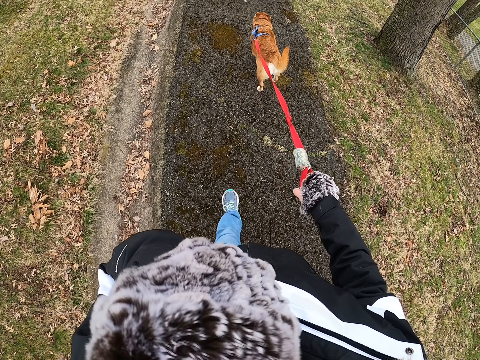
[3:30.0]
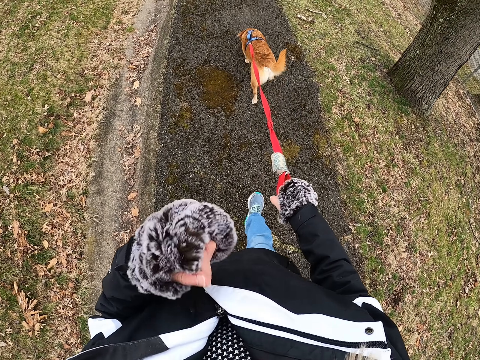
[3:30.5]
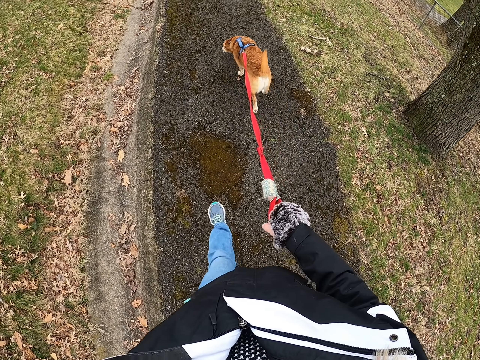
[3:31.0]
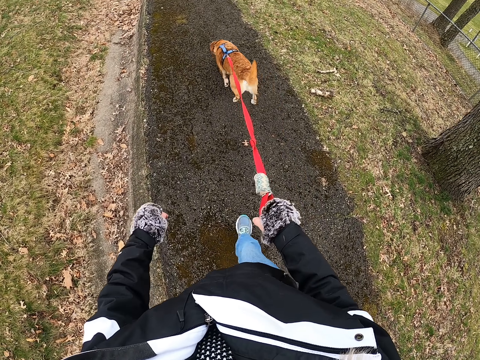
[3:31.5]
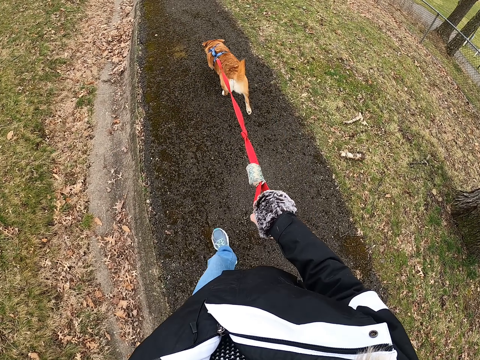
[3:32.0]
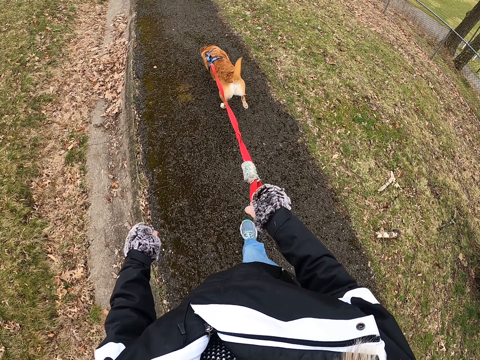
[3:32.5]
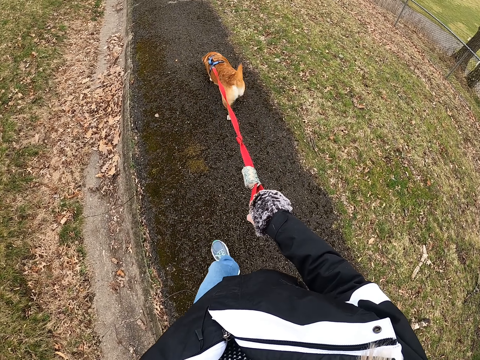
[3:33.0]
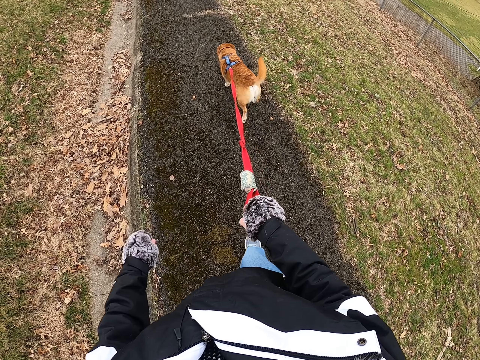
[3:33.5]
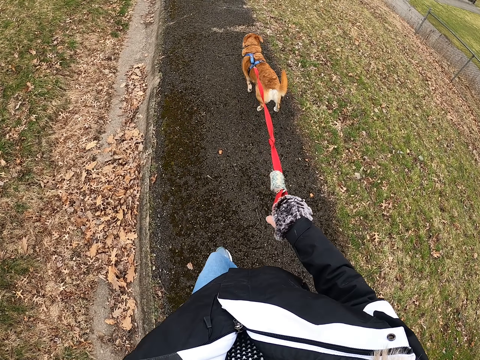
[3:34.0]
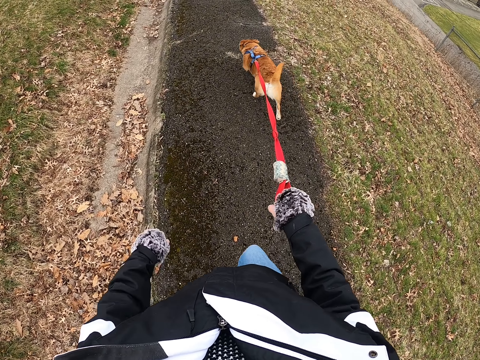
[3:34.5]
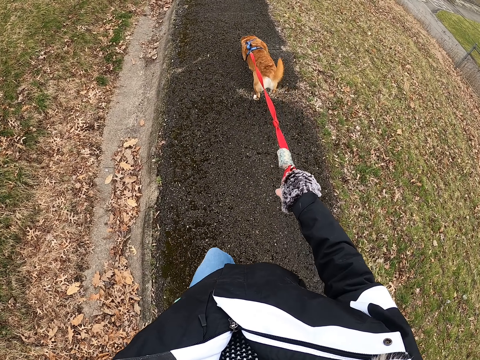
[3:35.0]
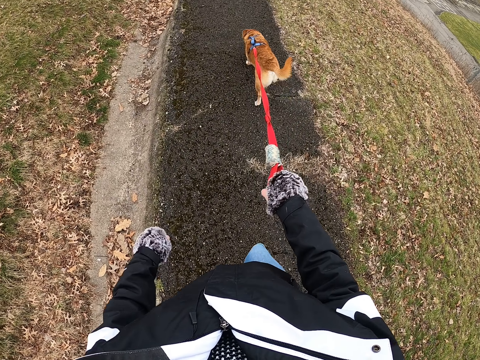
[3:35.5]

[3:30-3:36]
The camera wearer walks on the road with the dog. They touch their face with the left hand.

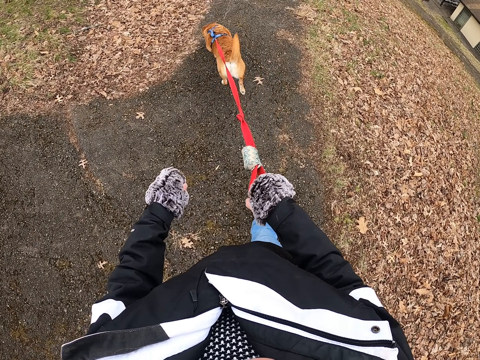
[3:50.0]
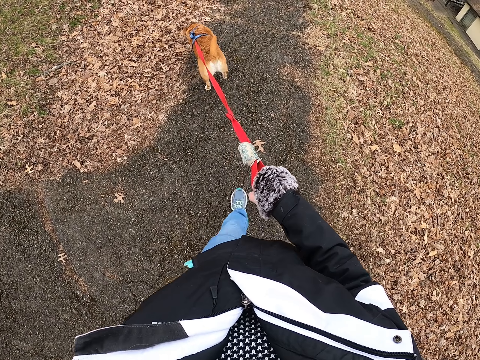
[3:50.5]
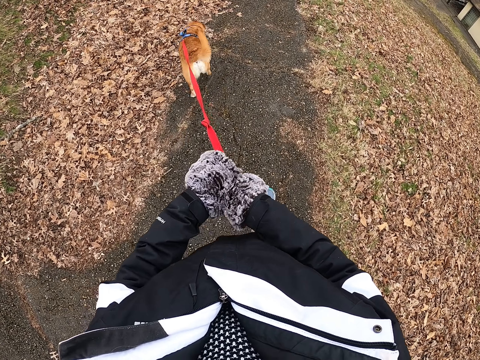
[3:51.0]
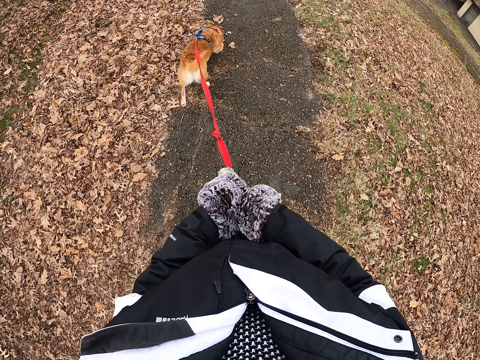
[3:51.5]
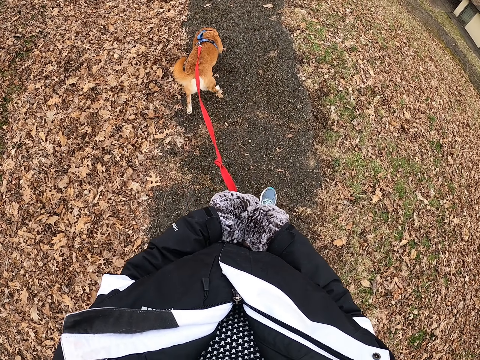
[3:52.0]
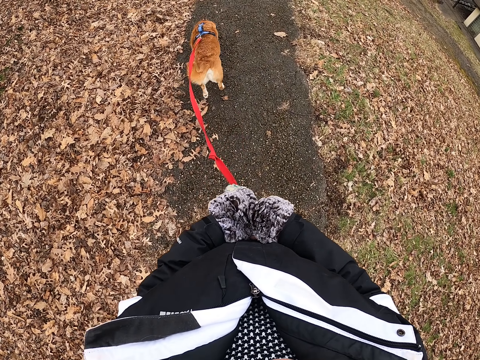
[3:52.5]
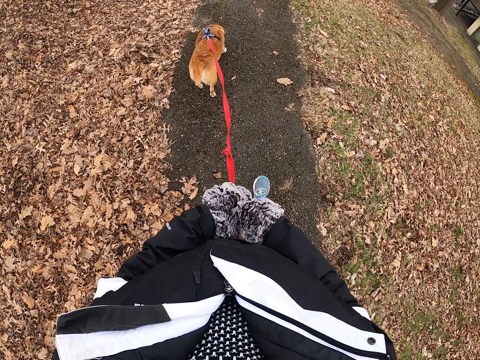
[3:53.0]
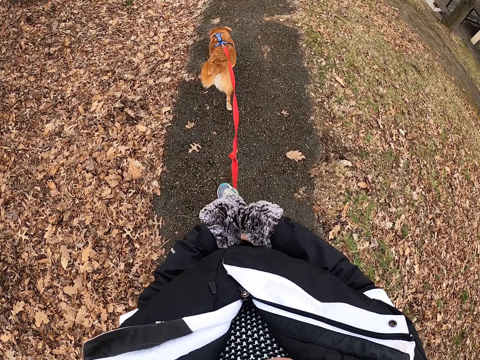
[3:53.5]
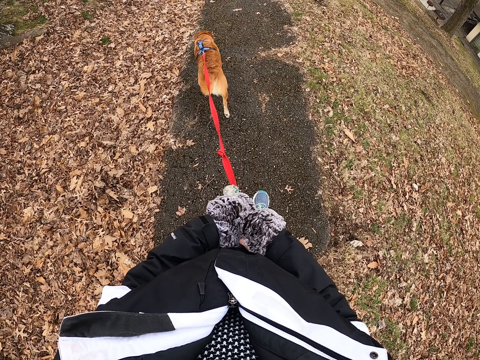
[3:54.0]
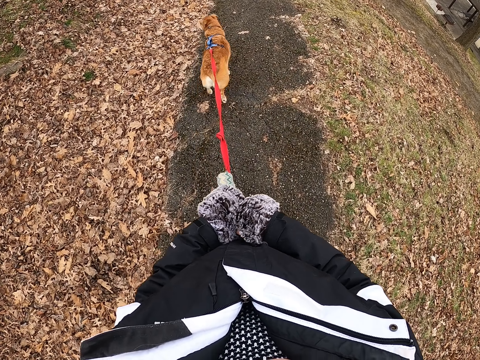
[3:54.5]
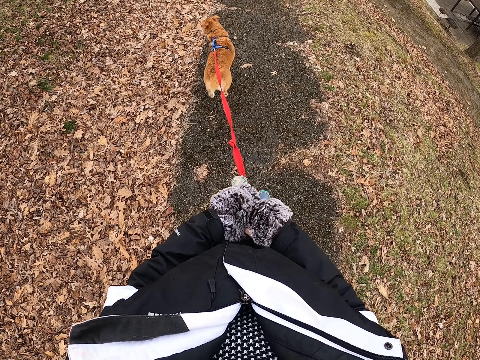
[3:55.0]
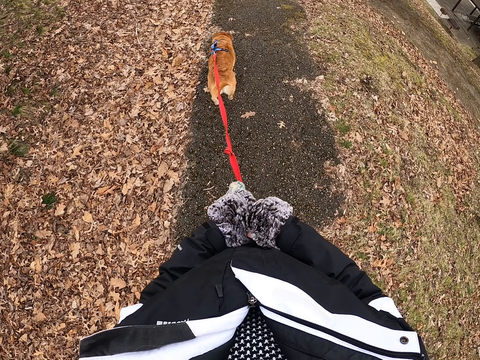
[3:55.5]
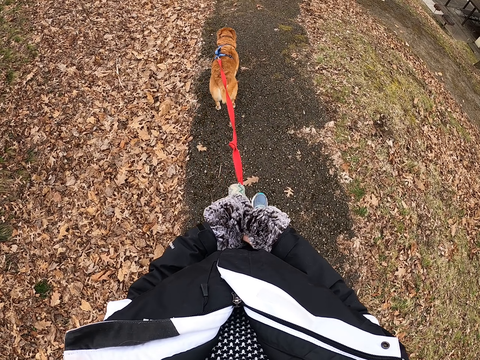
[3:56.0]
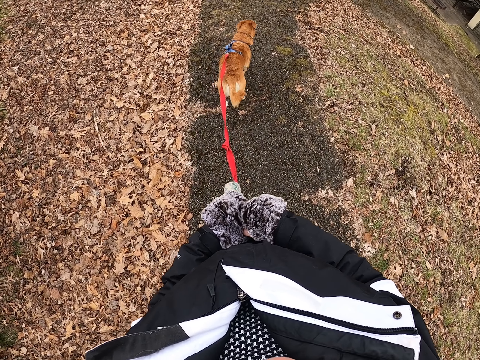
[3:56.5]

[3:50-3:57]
The camera wearer holds the dog leash with both hands. They walk on the road with the dog.

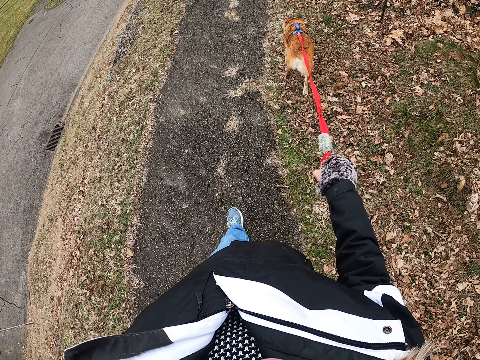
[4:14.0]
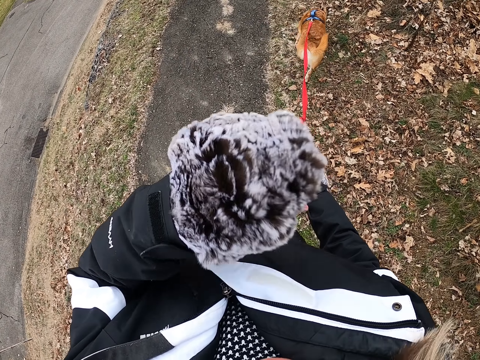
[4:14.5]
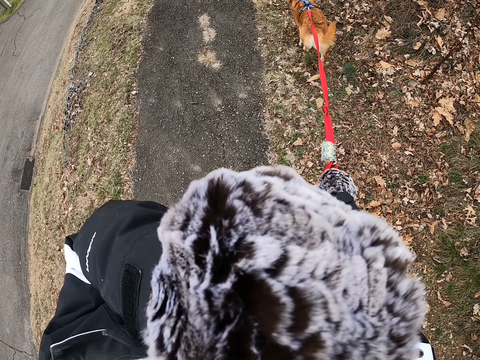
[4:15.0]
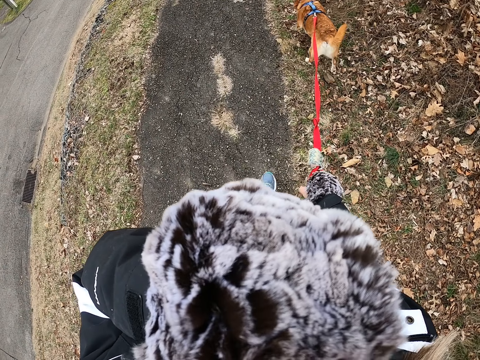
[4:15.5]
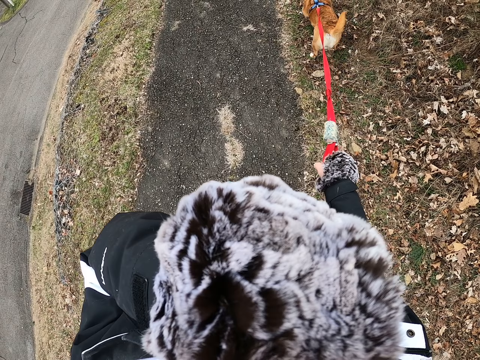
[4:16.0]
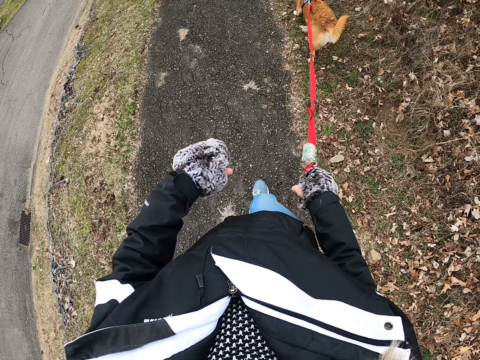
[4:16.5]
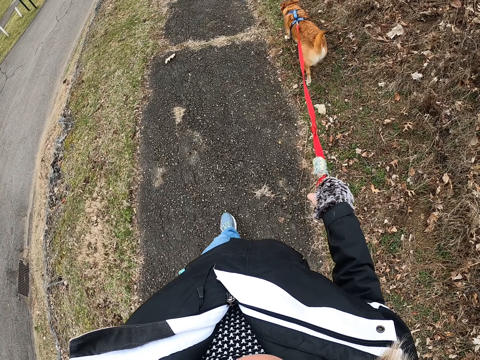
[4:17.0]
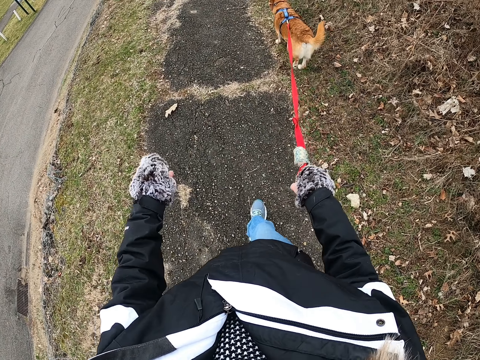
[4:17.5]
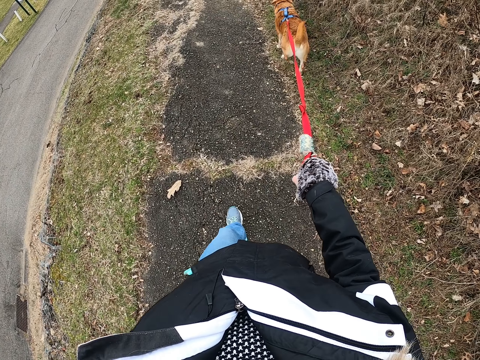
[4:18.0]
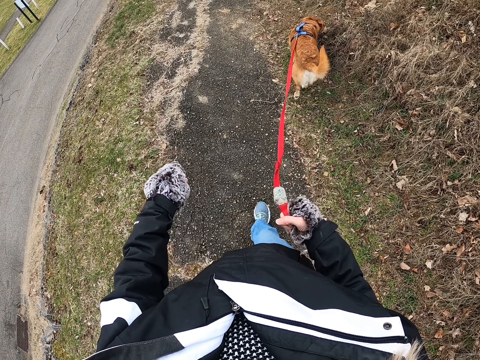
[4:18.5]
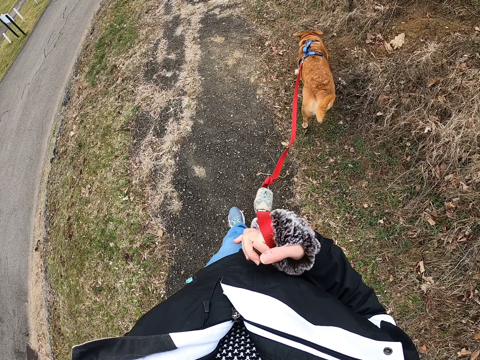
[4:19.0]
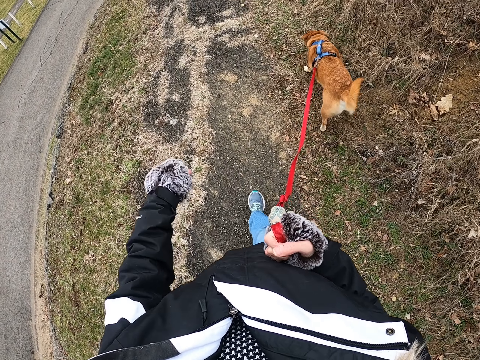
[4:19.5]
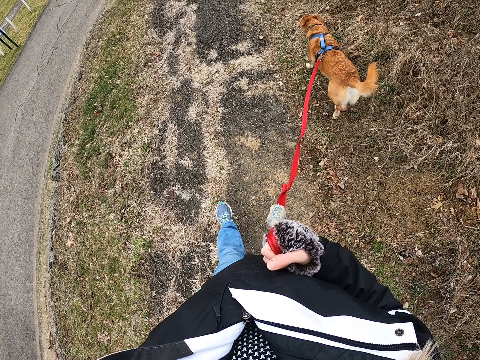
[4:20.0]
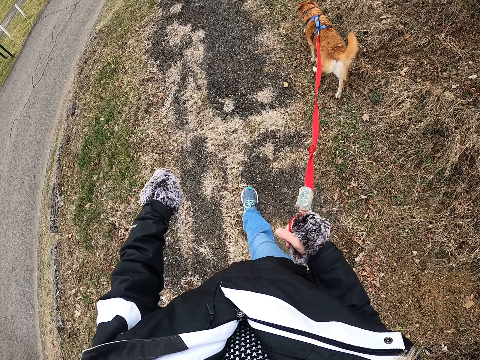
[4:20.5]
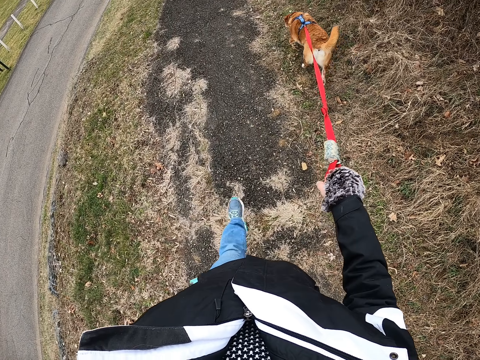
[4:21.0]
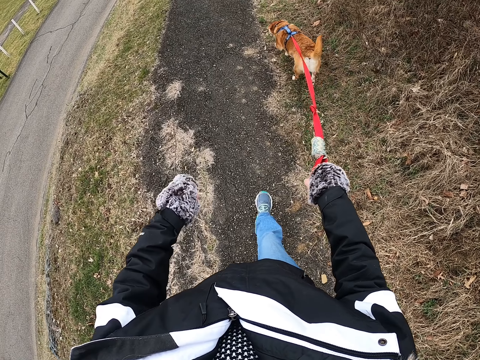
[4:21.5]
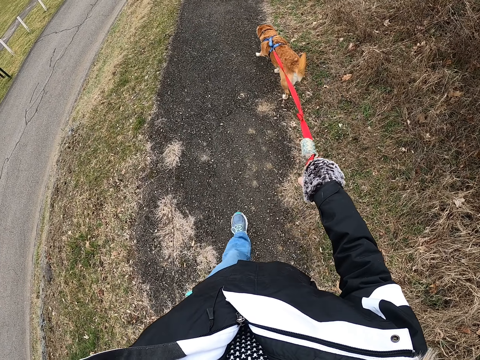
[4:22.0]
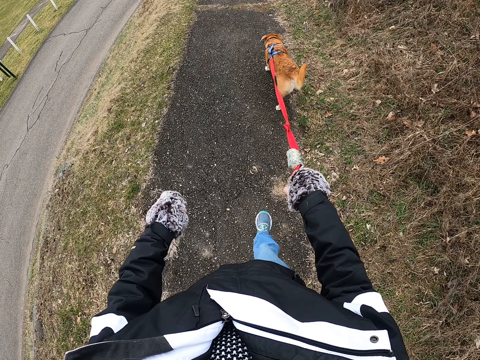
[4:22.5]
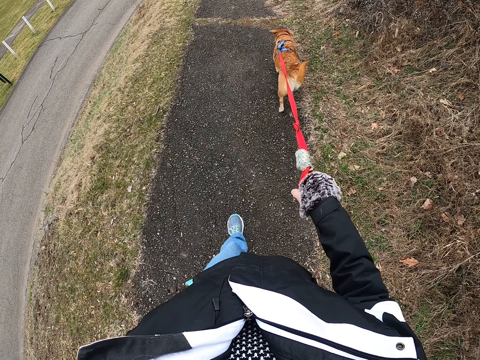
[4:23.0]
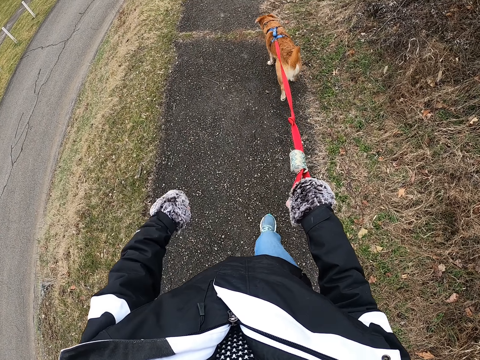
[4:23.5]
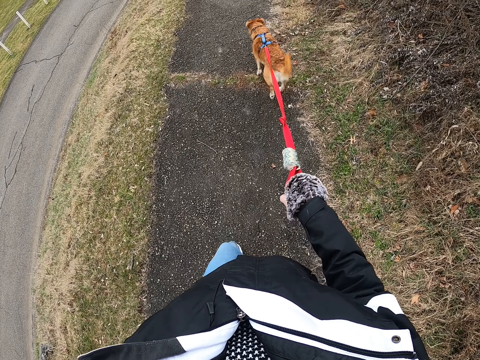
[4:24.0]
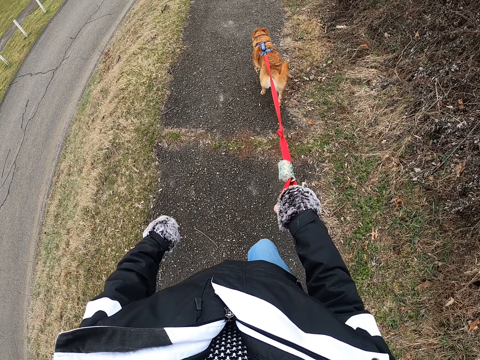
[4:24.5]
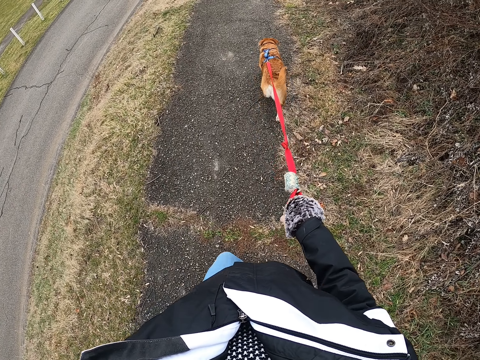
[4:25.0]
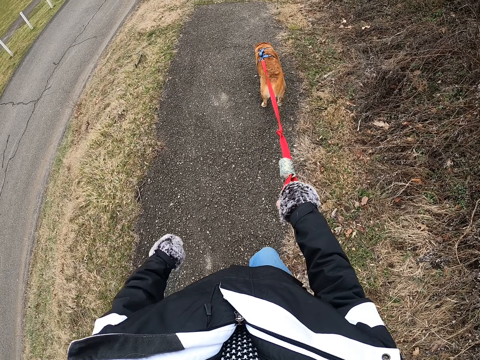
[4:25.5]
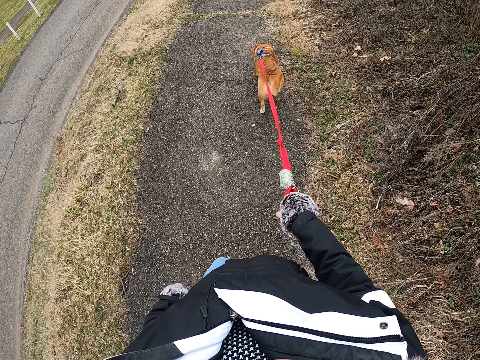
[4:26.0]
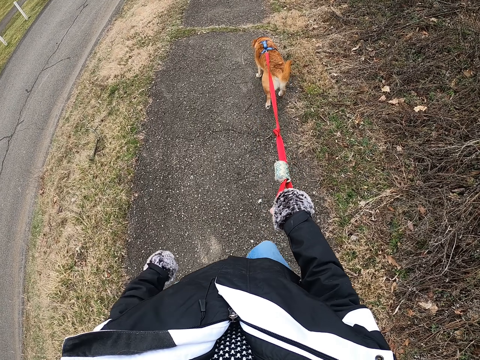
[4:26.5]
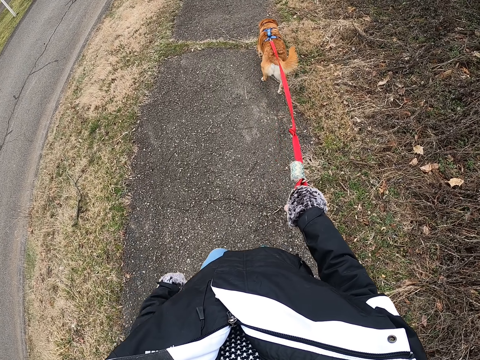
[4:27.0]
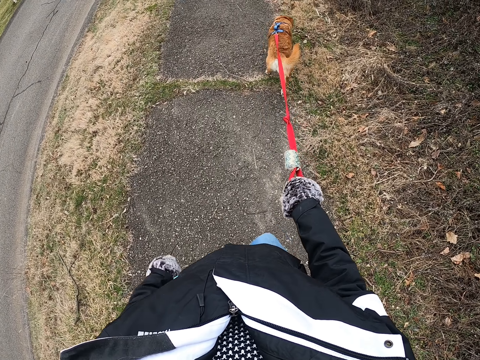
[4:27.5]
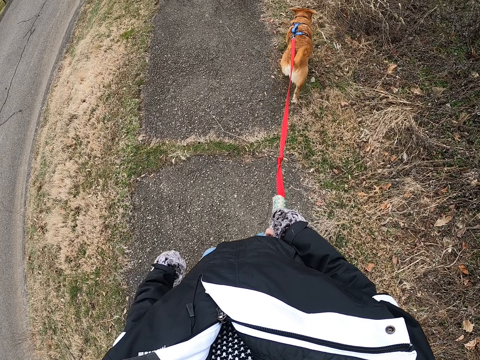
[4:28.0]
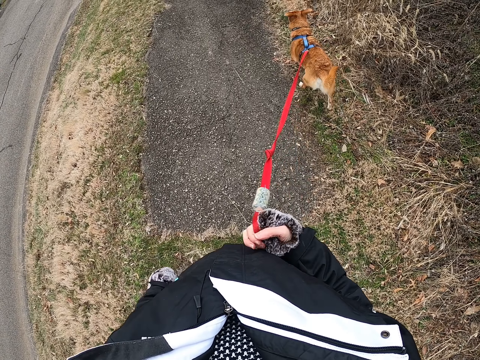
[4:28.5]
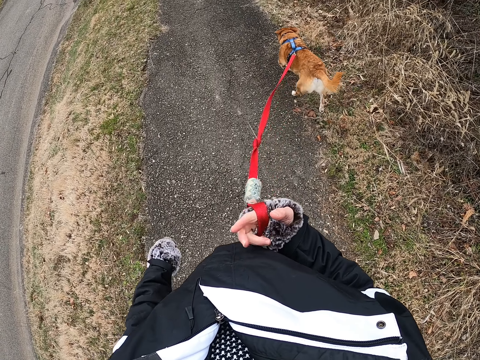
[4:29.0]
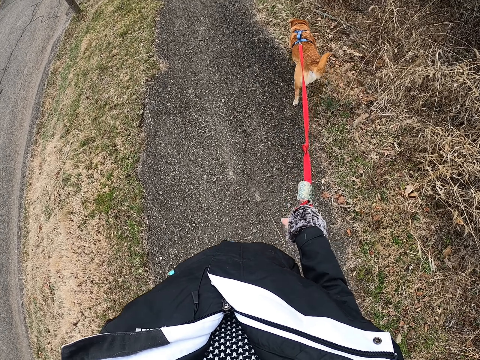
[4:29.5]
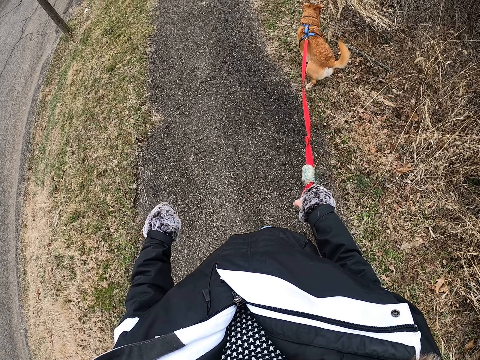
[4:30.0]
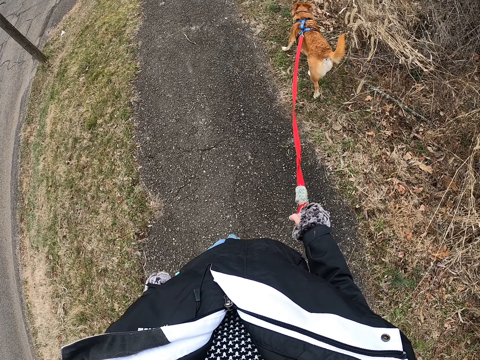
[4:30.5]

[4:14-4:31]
The camera wearer touches their face with the left hand. They do something with the hand. They walk on the road with the dog.
